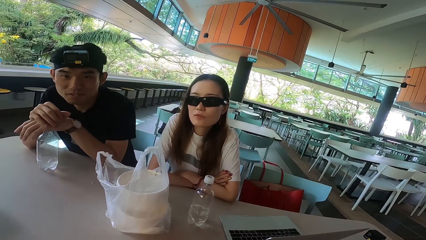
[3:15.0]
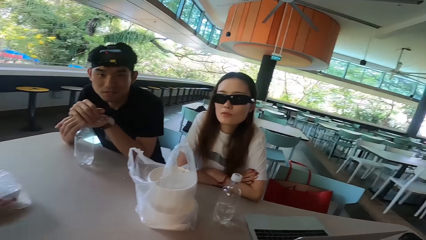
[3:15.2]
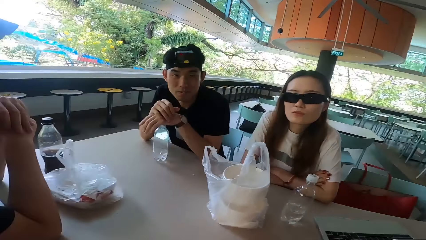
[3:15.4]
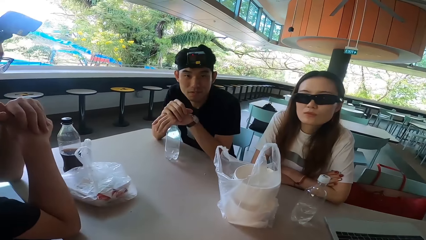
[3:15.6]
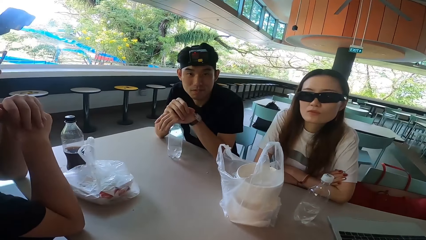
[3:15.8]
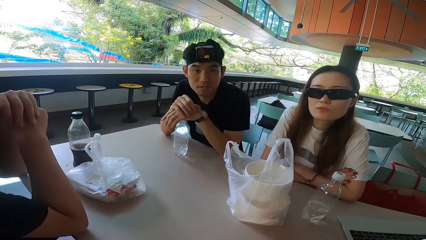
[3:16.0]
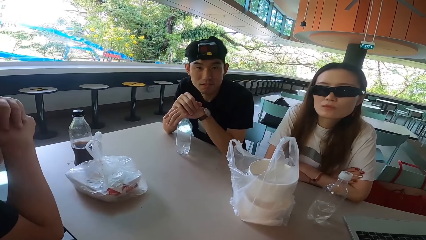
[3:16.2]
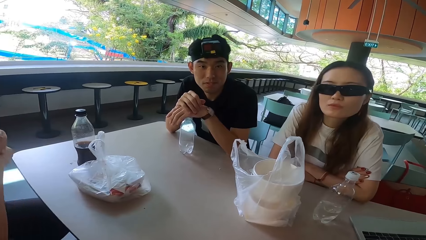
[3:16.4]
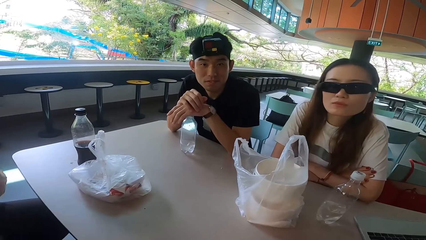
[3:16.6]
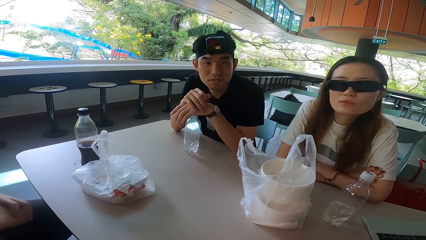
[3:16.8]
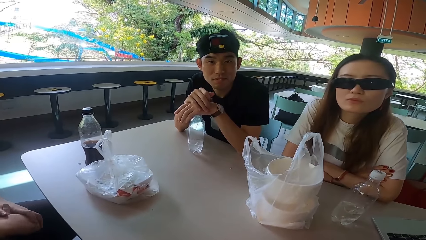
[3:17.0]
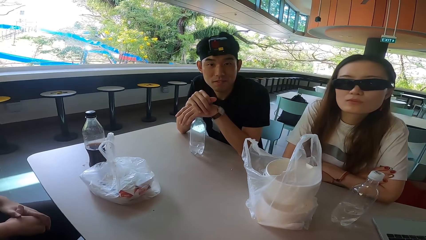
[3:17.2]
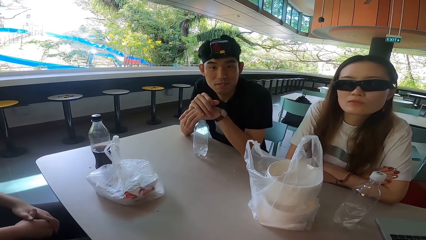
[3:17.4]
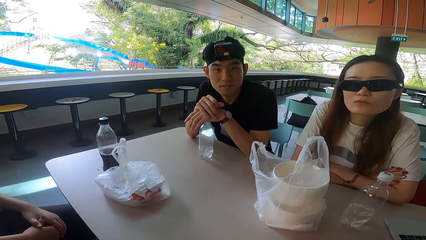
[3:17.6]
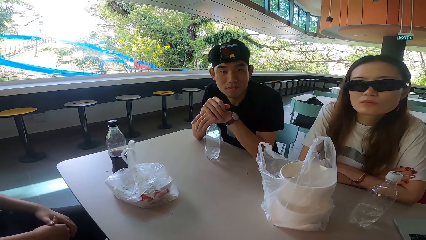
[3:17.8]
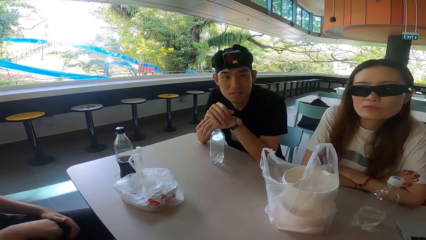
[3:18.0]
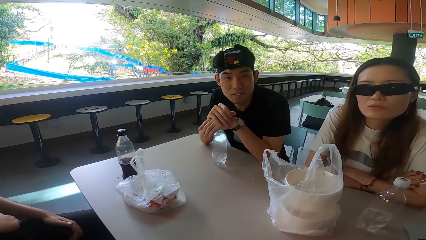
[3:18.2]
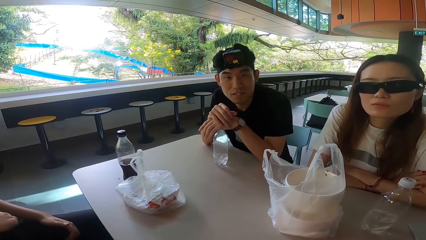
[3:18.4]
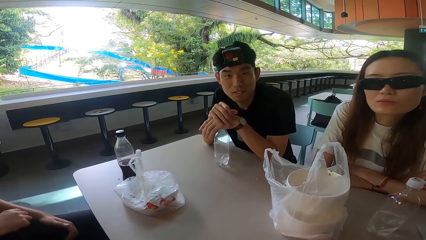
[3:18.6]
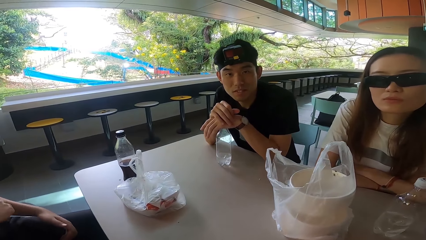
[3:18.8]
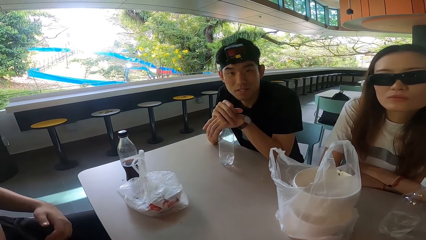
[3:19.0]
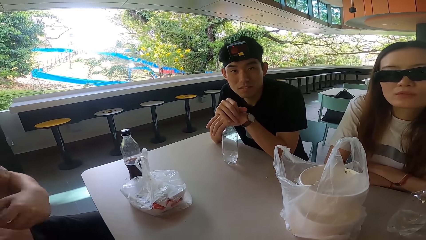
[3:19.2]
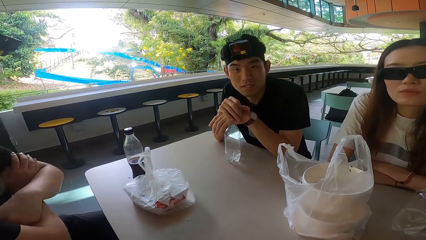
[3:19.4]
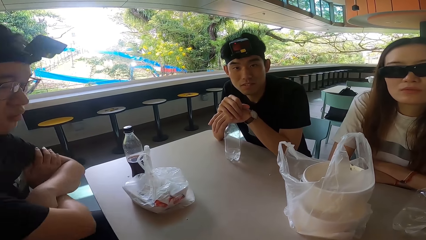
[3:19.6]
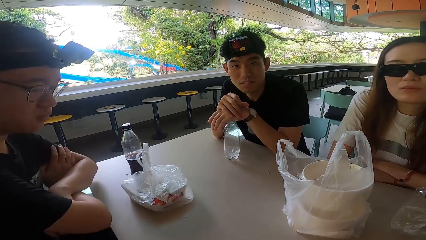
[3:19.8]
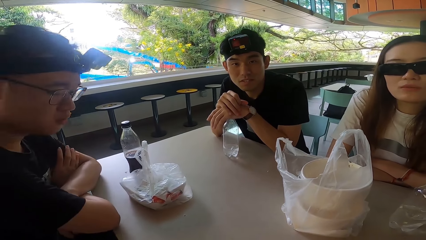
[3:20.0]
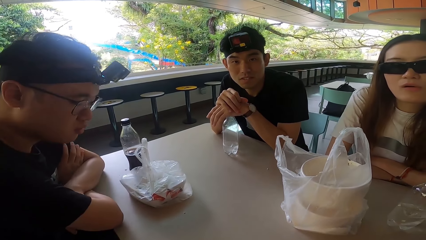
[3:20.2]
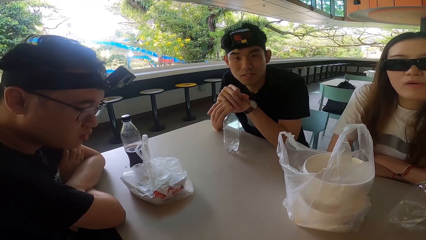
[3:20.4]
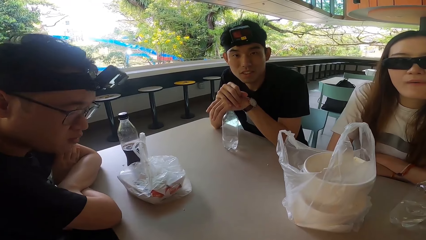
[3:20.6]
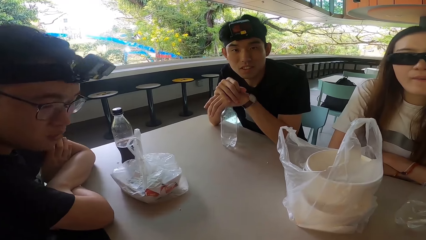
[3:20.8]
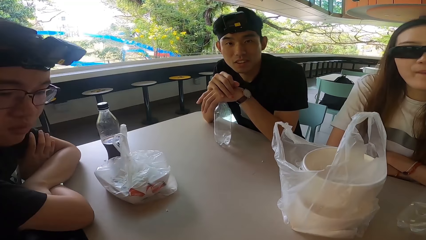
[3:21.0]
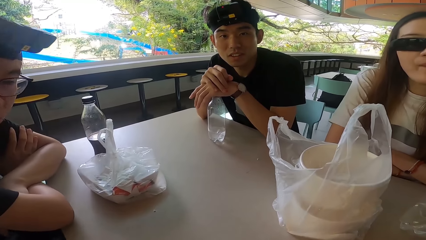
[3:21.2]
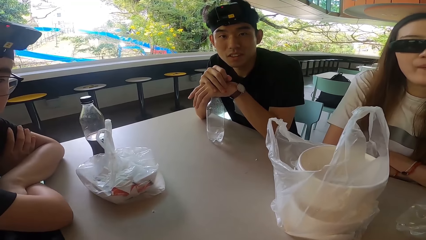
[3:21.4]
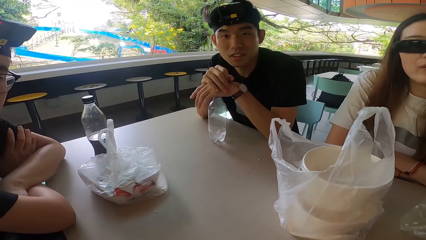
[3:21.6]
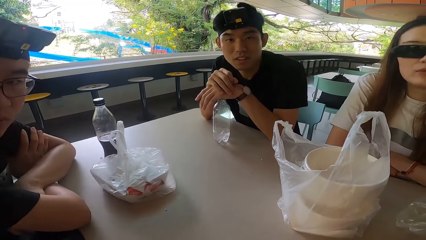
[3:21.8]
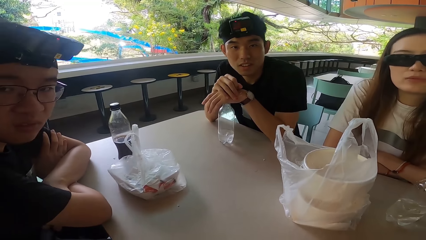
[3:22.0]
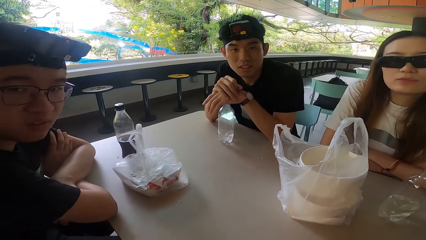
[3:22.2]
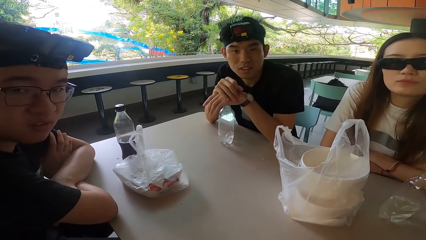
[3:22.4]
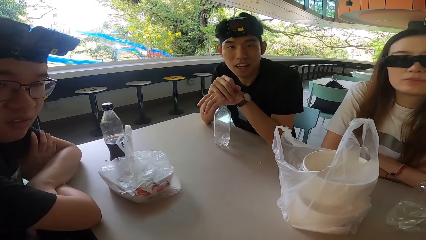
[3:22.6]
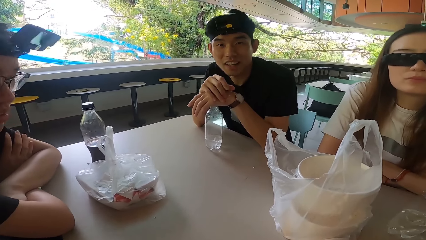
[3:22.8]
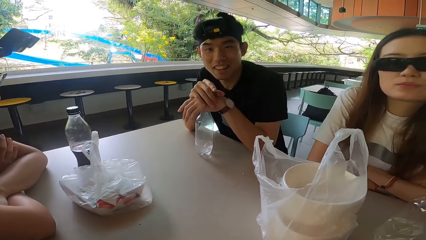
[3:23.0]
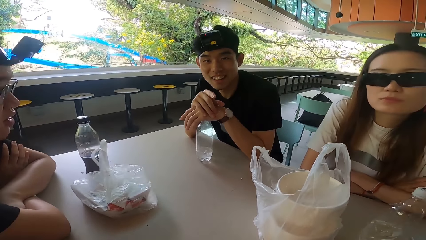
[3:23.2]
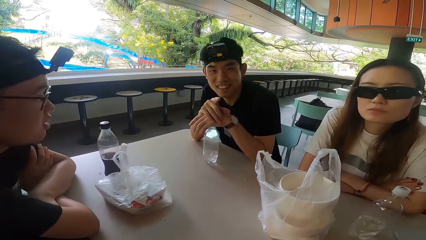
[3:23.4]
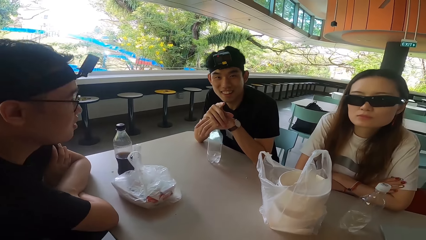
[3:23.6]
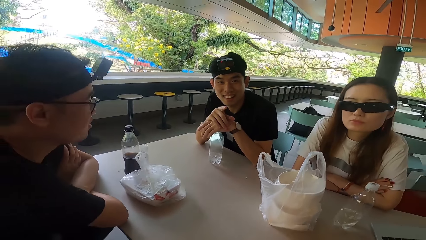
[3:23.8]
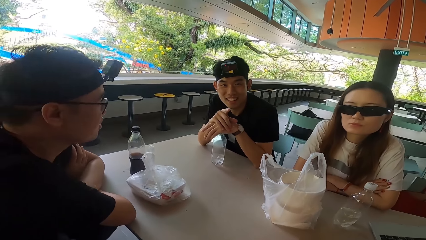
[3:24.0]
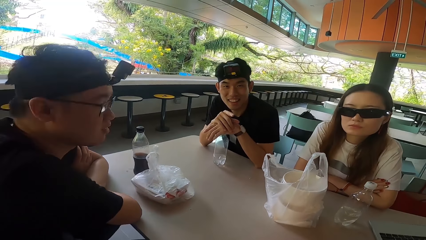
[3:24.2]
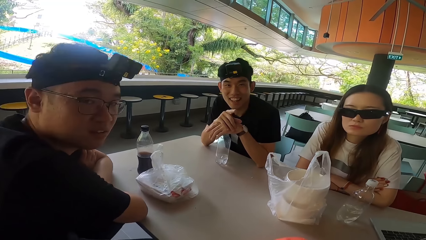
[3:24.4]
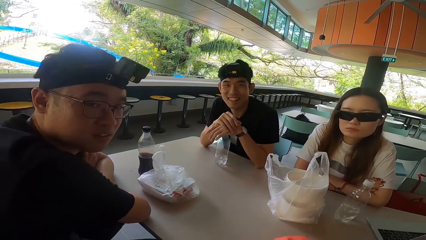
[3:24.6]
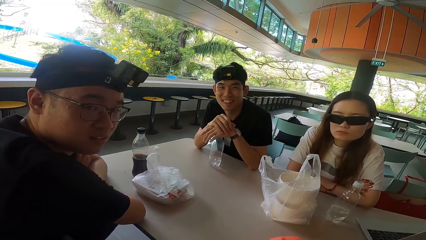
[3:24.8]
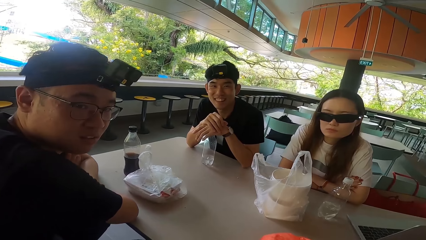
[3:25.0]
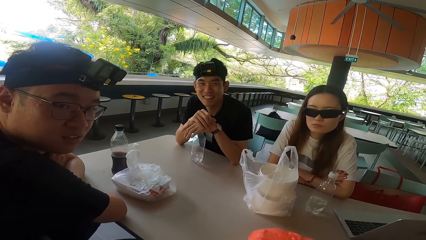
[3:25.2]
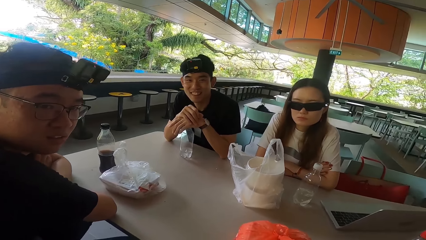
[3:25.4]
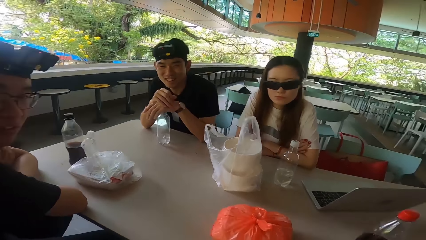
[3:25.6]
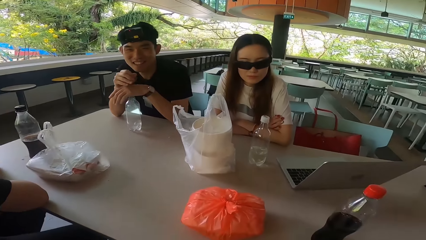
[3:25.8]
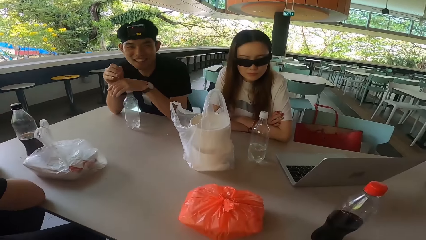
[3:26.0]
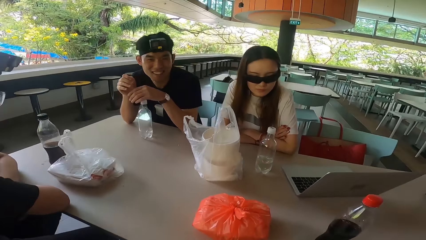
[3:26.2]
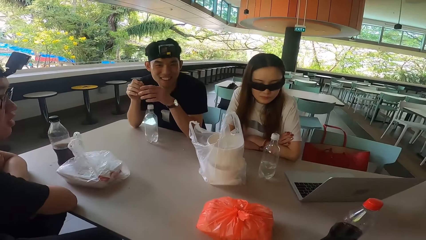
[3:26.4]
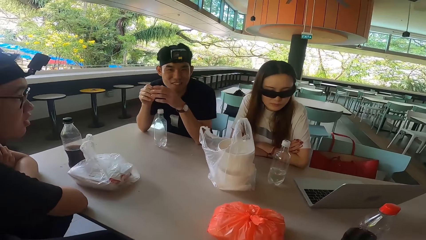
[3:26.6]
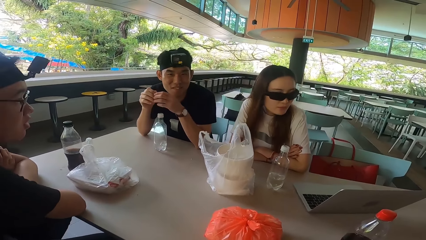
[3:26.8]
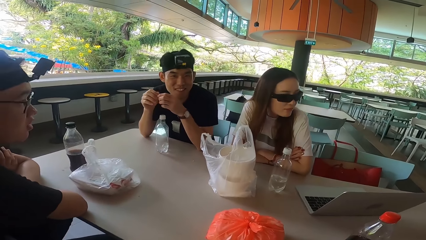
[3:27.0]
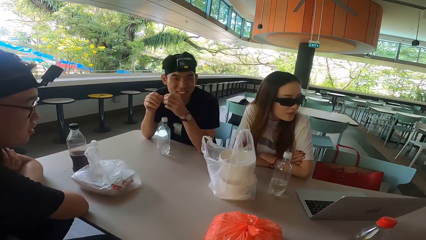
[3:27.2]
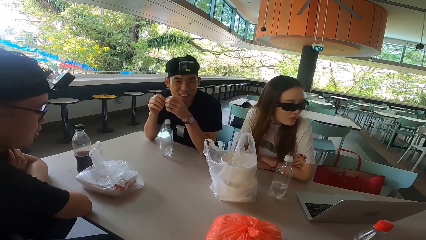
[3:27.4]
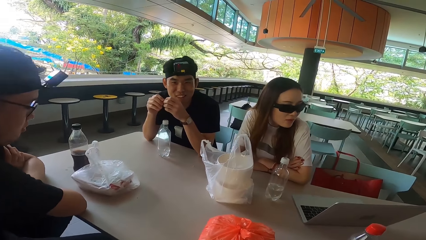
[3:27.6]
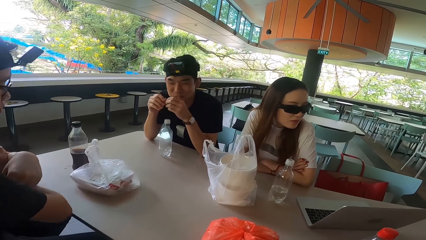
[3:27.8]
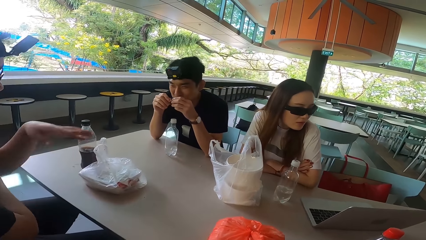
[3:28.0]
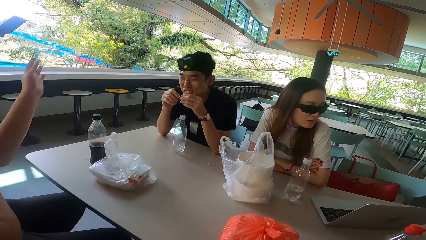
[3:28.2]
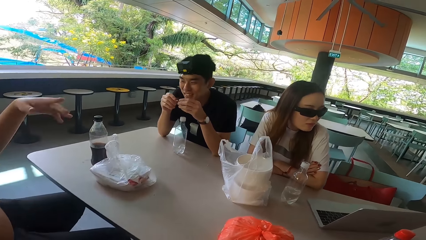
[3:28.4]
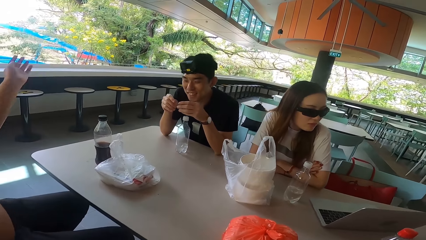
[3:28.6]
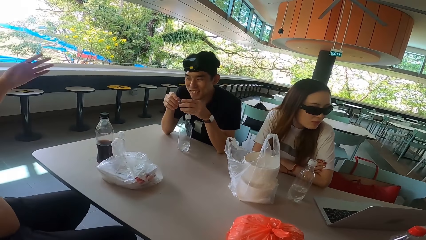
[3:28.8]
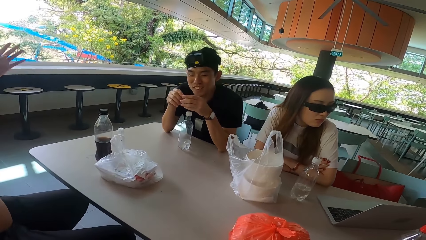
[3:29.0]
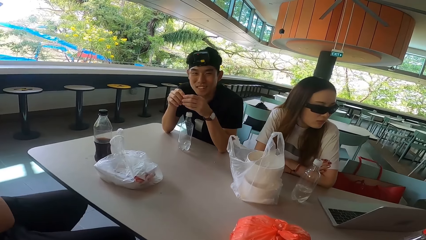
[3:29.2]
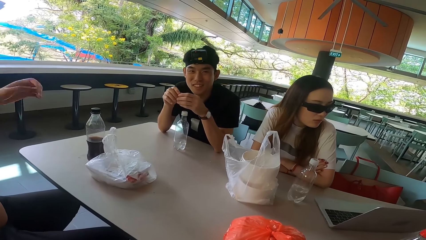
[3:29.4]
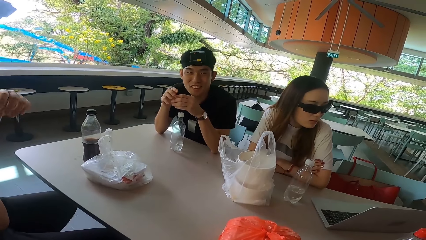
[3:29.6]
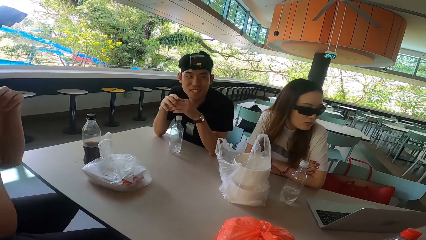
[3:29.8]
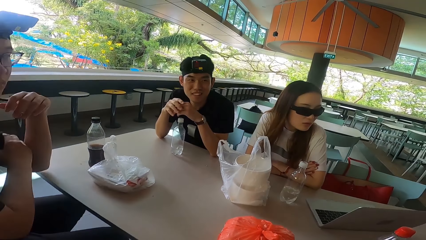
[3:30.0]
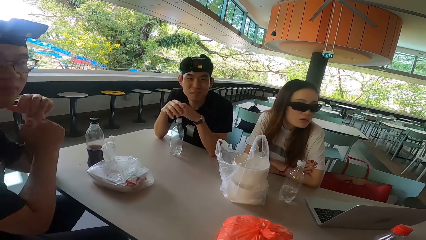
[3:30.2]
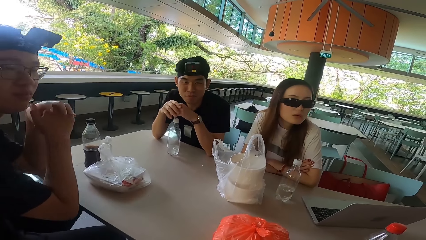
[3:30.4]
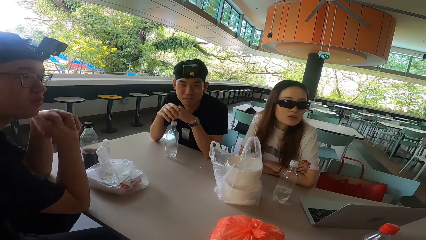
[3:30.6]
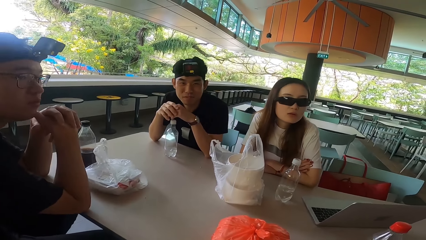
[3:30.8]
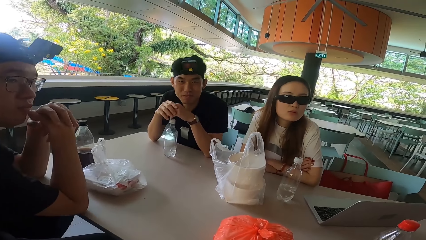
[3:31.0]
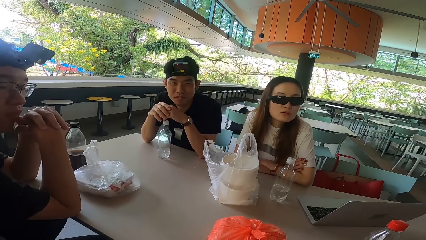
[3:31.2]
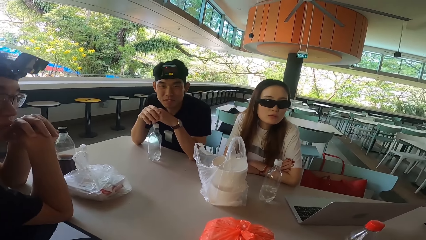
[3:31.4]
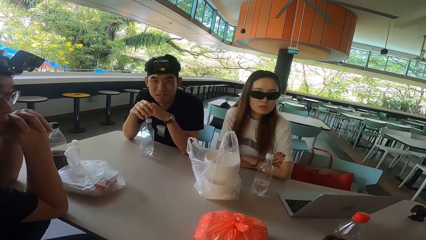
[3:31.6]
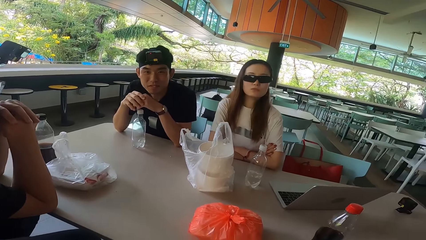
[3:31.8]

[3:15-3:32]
A man pulls his hands off the table, crosses his hands, supports his hands on the table, turns right and turns forward. Another man gestures his hand. The first man turns right. The other man laughs and pulls his hands off the bottle. The first man turns forward. The other man moves his hands. The first man unrests his hands from the table and waves his hand. The other man shakes his head. The first man turns right and supports his hands on the table.
